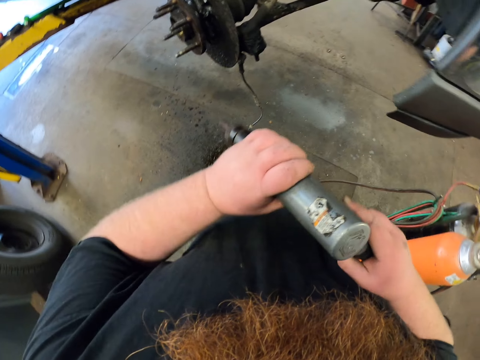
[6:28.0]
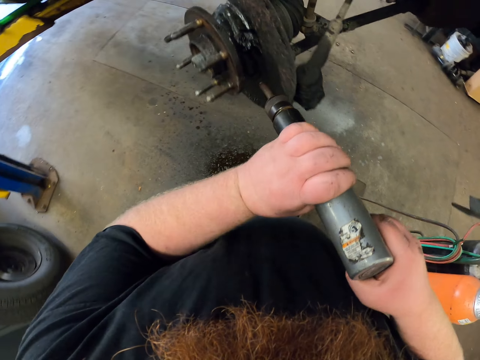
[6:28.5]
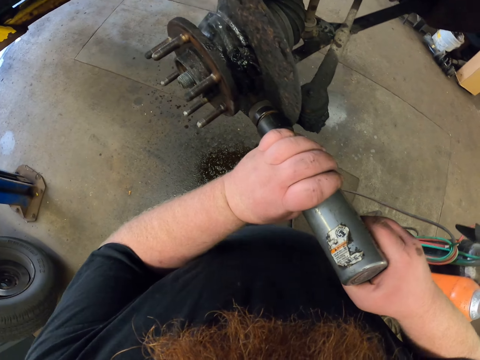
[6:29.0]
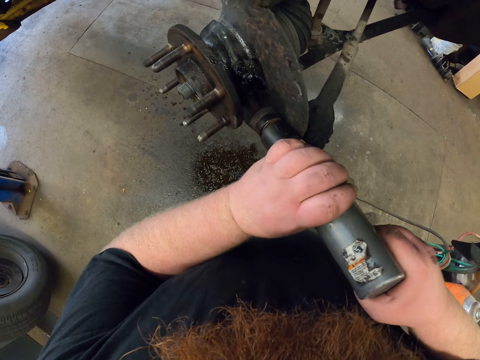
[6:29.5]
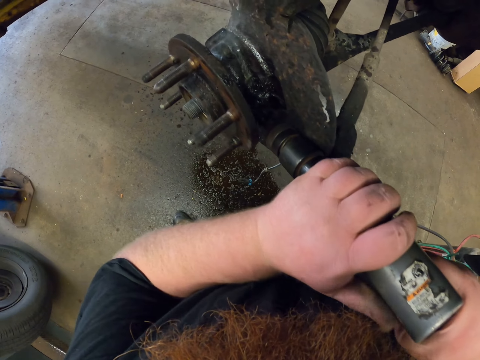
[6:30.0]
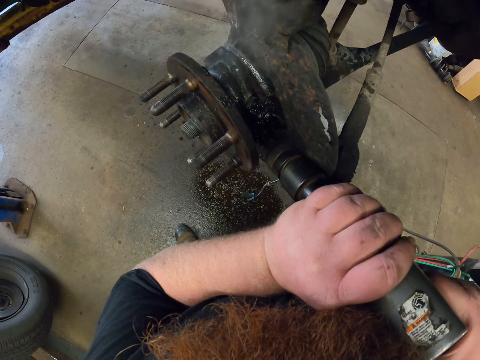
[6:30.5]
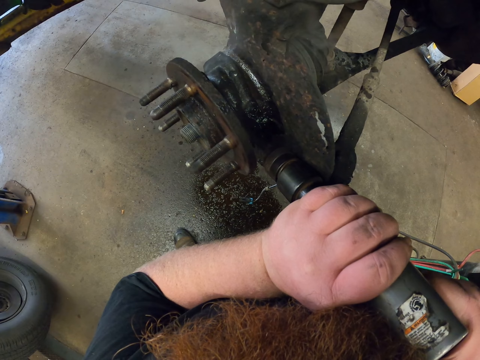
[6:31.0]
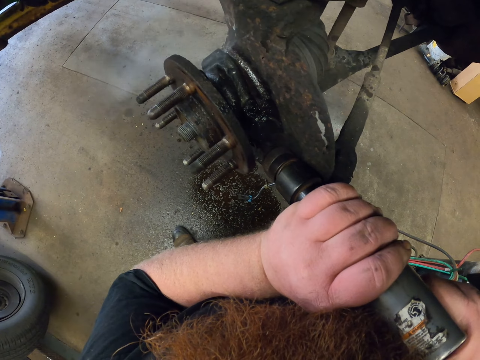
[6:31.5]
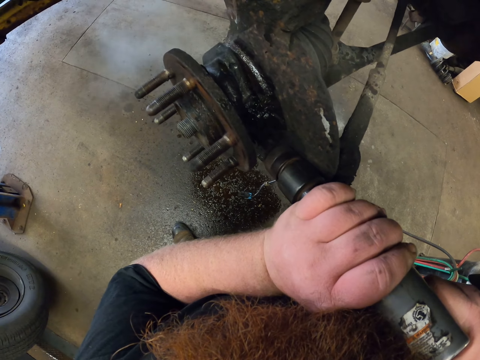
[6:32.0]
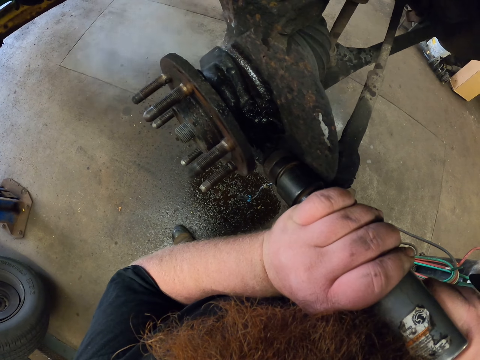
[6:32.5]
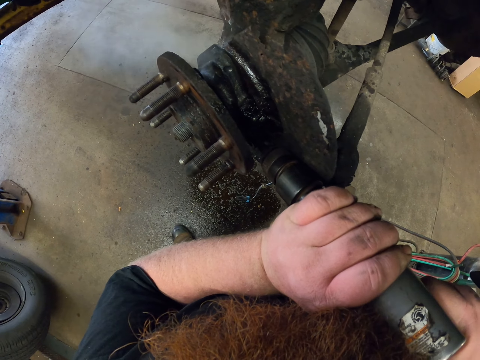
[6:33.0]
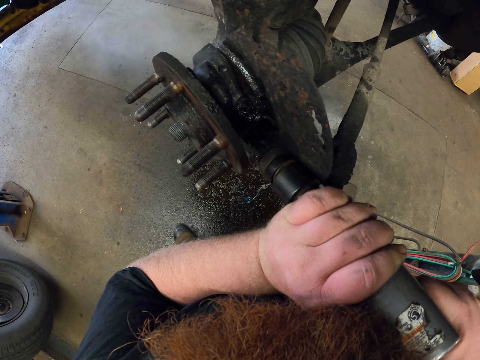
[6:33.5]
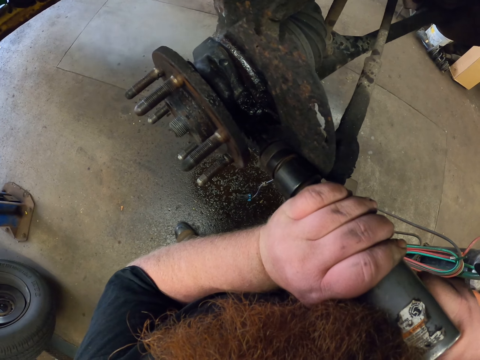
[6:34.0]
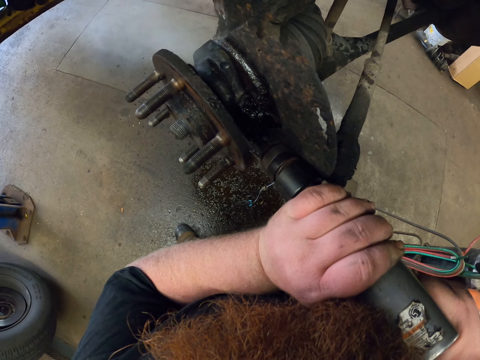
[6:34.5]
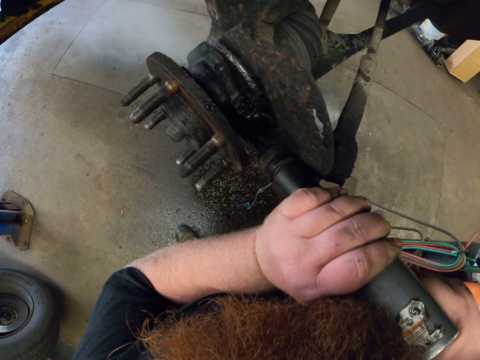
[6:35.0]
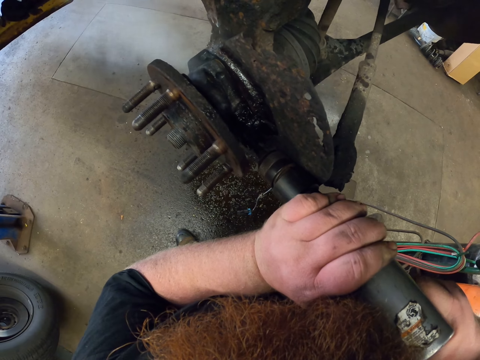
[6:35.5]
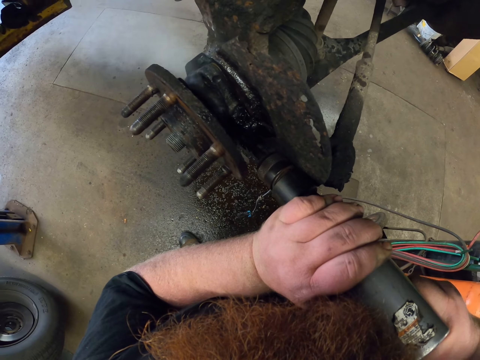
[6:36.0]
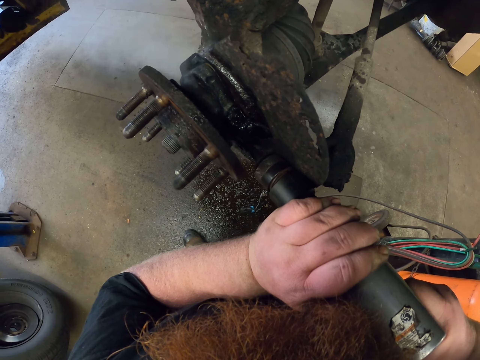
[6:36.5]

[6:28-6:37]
The camera wearer hits the car spindle using the impact wrench. They blow the metal.

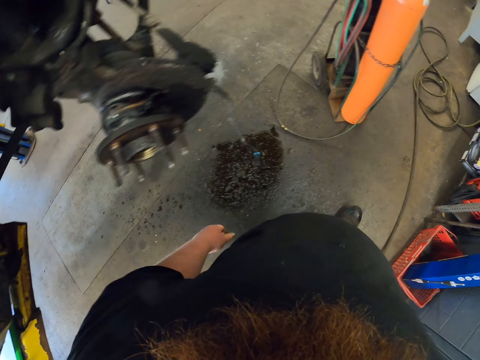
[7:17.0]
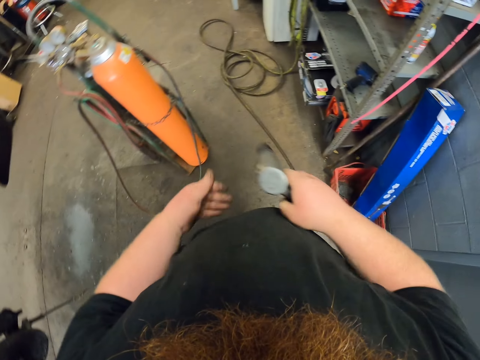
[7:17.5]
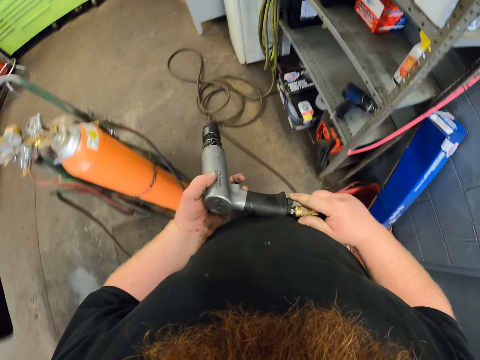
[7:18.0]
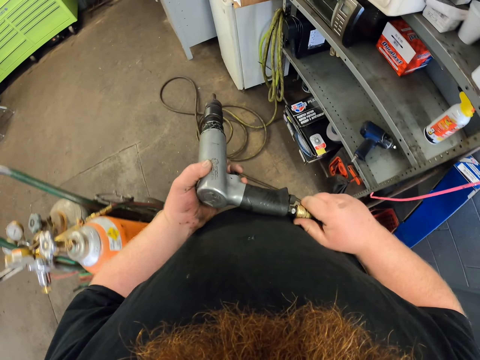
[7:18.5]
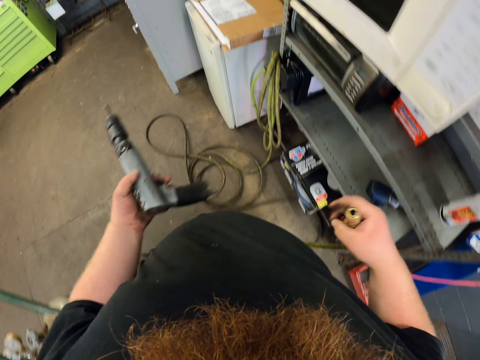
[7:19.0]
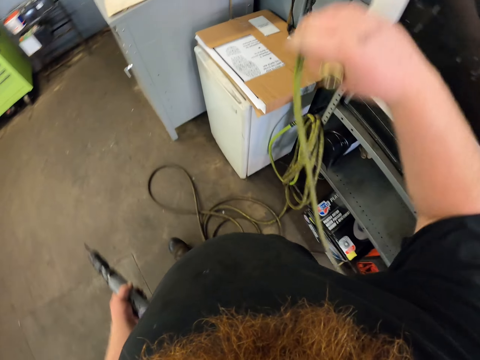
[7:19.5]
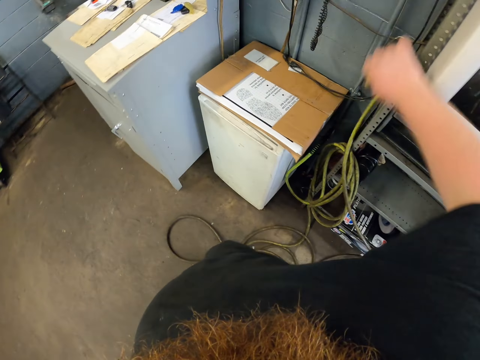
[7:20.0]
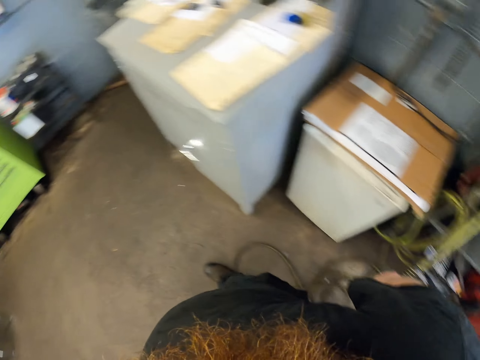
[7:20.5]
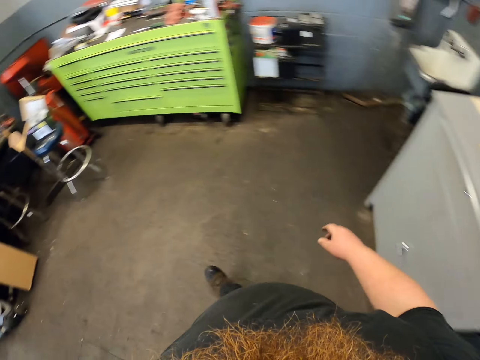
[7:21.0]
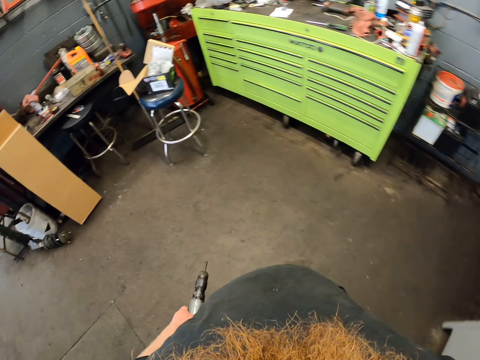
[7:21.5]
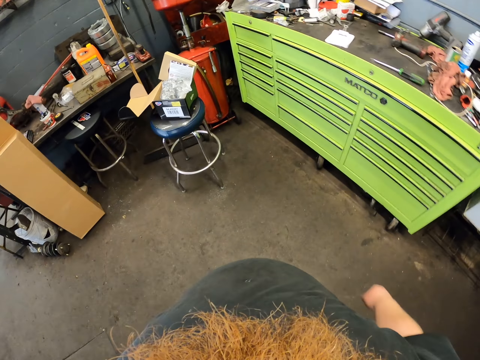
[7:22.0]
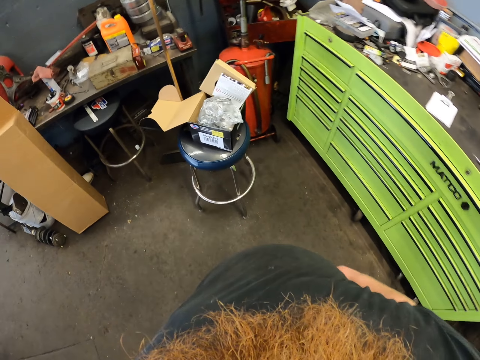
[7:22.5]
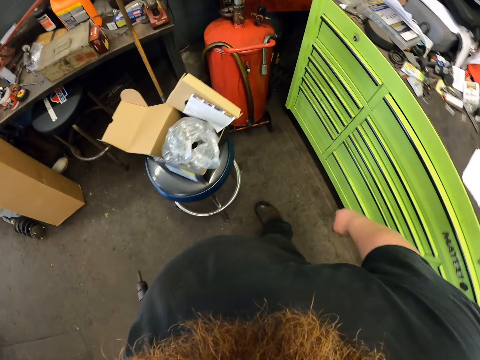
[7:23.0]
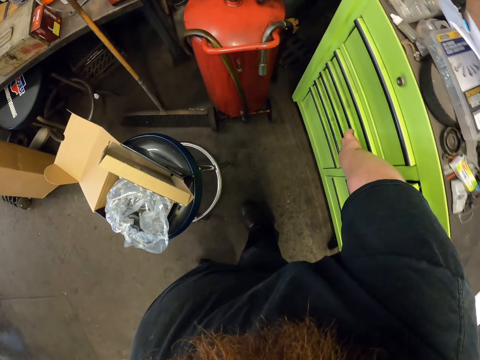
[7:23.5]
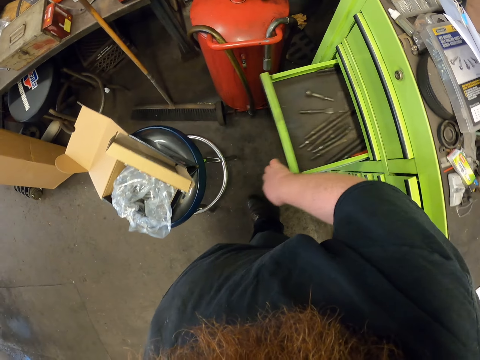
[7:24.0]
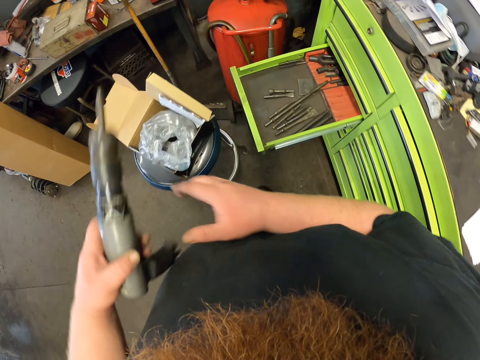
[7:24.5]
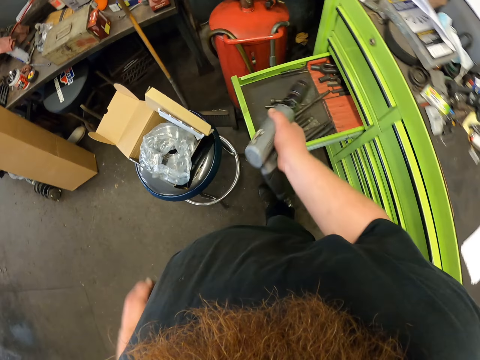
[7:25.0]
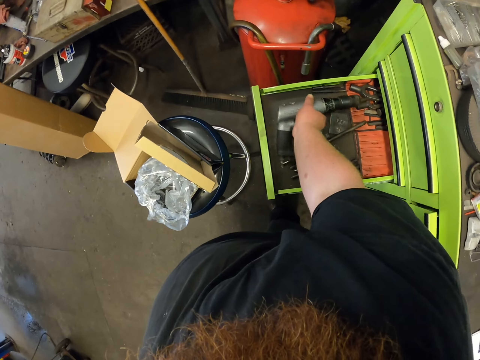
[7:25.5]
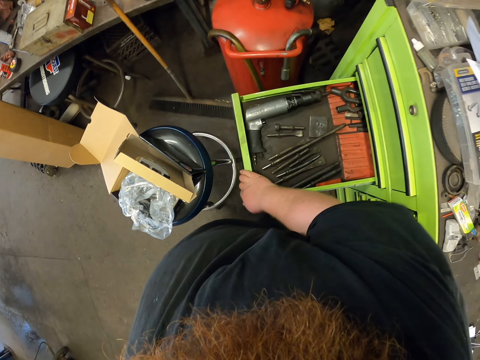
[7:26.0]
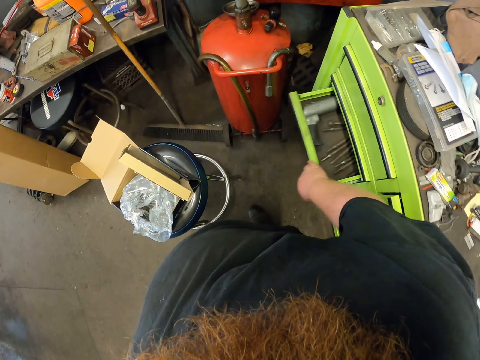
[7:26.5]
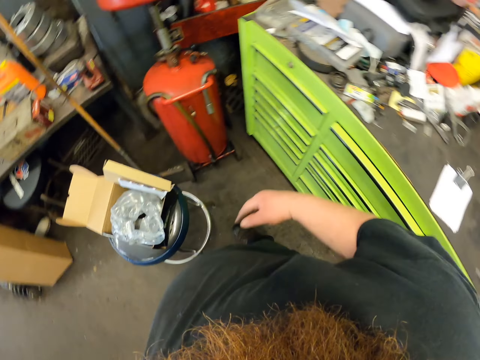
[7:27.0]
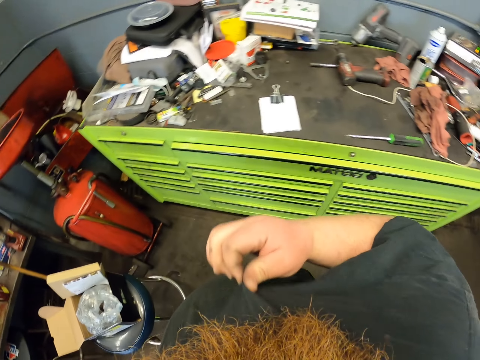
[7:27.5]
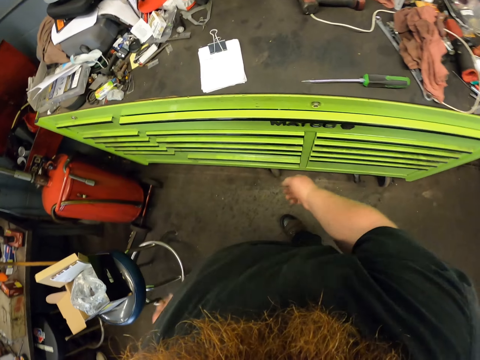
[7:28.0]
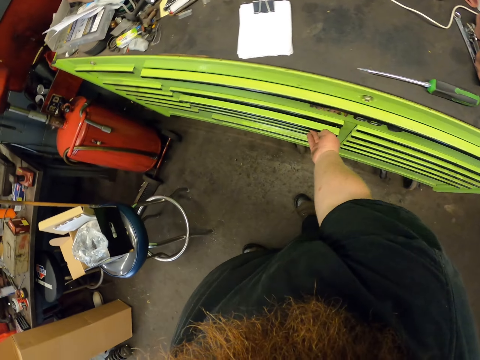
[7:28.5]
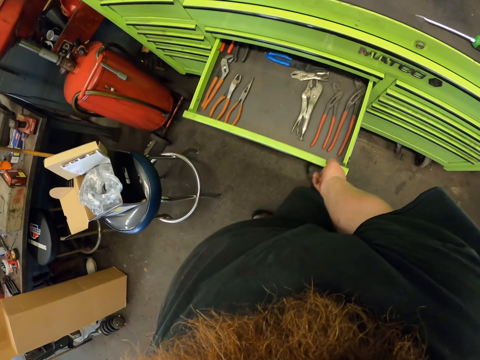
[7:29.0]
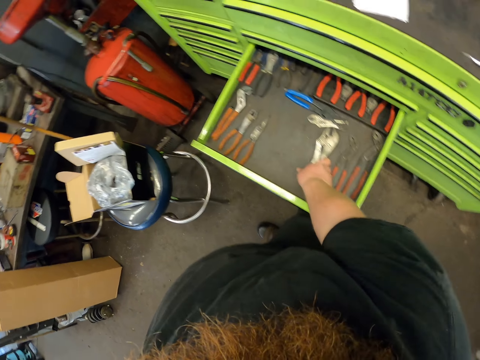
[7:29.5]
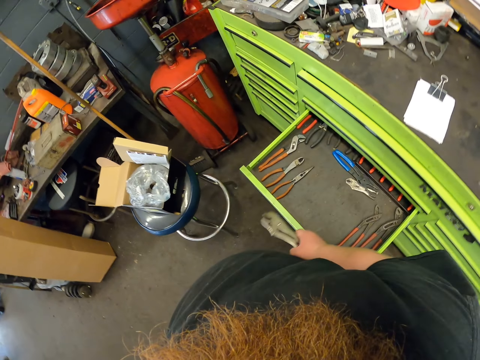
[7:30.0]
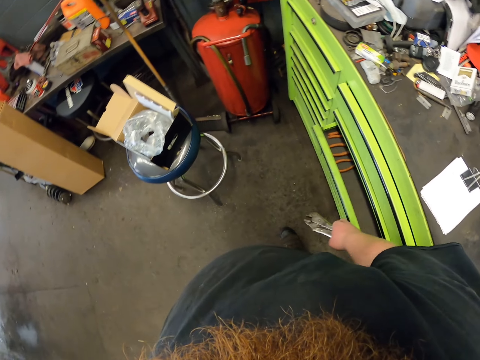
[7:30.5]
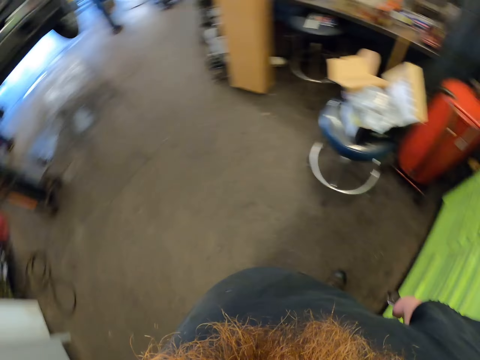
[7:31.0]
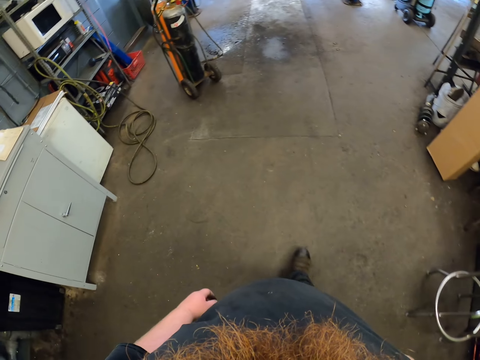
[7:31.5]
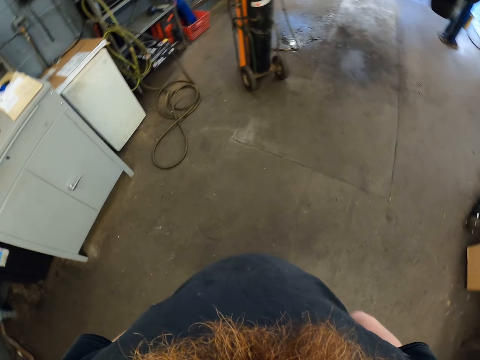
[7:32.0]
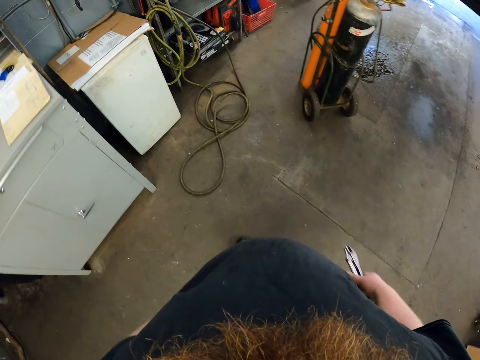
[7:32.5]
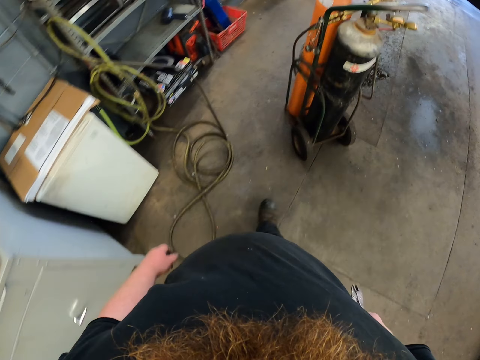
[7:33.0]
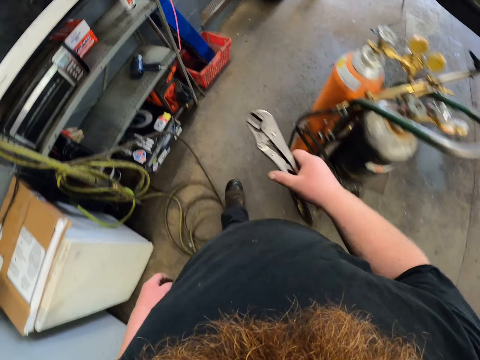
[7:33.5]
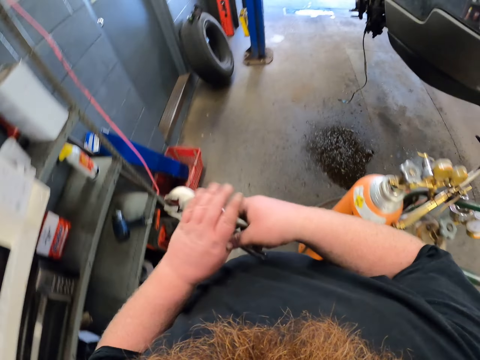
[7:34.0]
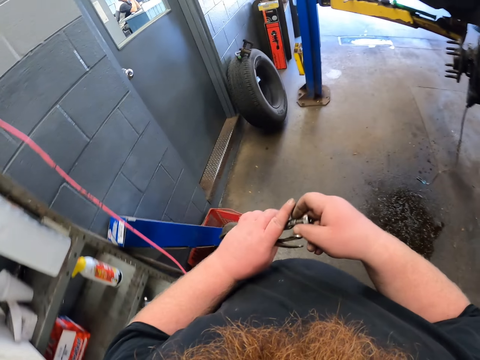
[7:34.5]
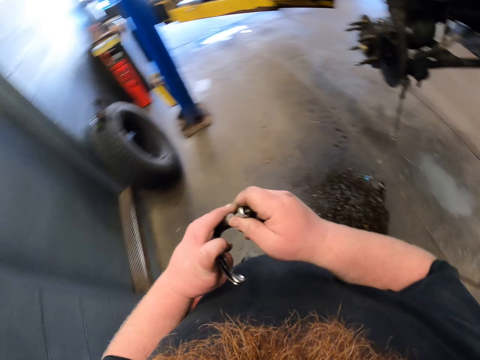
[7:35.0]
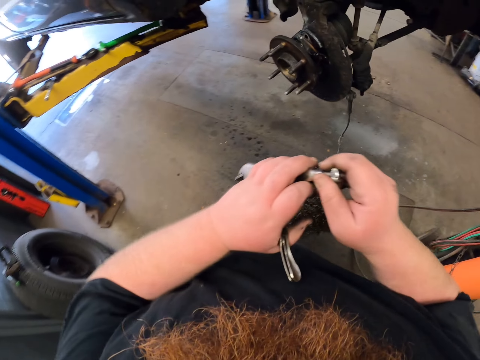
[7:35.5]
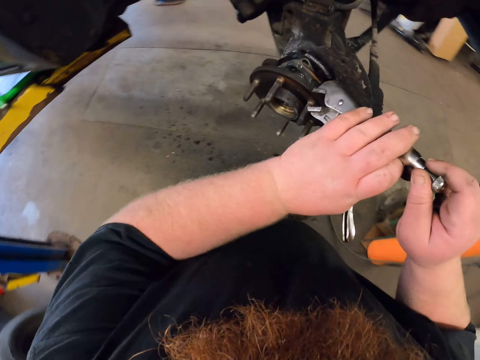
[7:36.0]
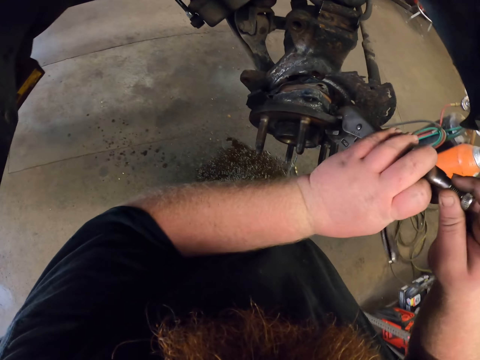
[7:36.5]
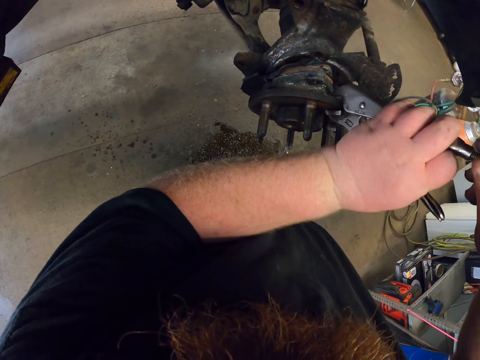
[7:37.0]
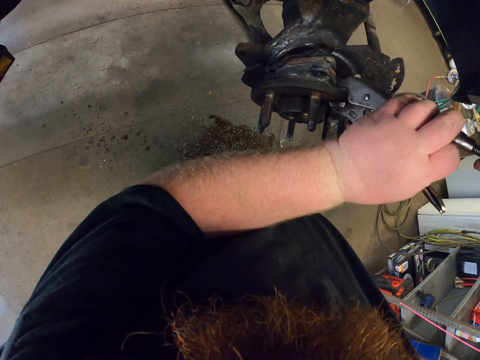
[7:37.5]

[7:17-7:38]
The camera wearer detaches the cable from the impact wrench. They hang the pipe. They walk around. They open the tool drawer. They place the impact wrench in the tool drawer. They close the tool drawer. They open another tool drawer. They pick up an adjustable wrench. They close the tool drawer. They walk to the front side car spindle.
